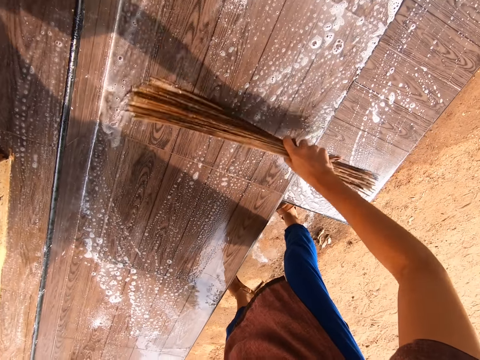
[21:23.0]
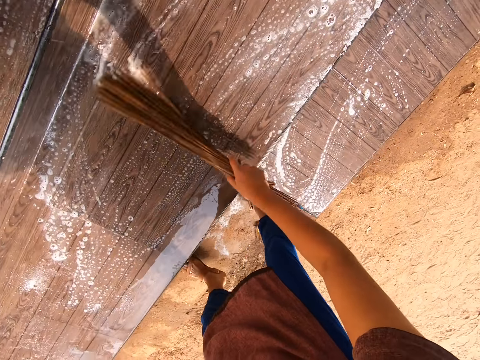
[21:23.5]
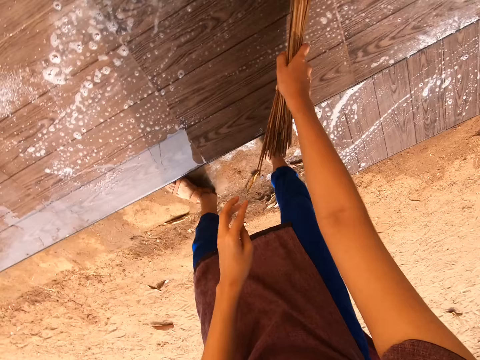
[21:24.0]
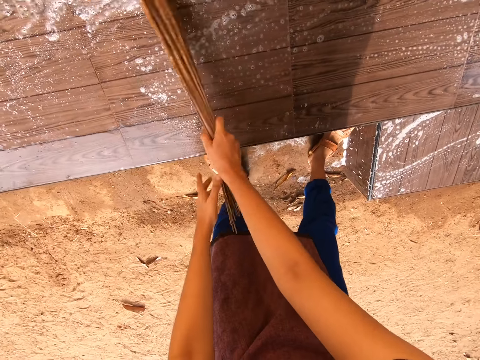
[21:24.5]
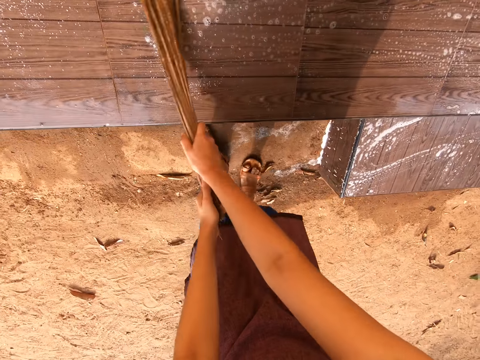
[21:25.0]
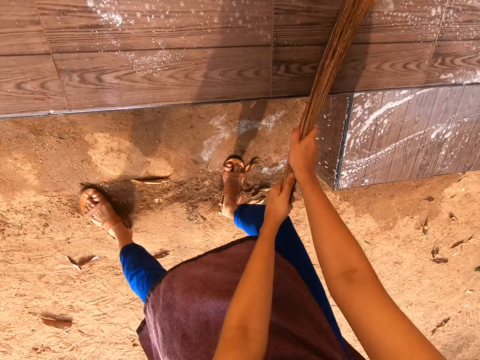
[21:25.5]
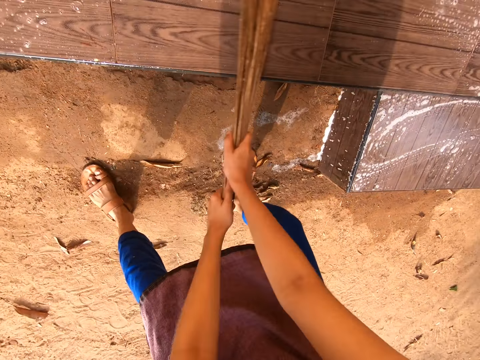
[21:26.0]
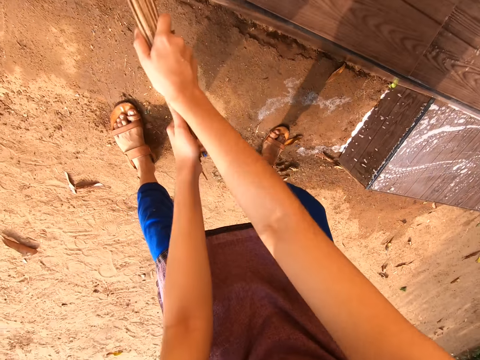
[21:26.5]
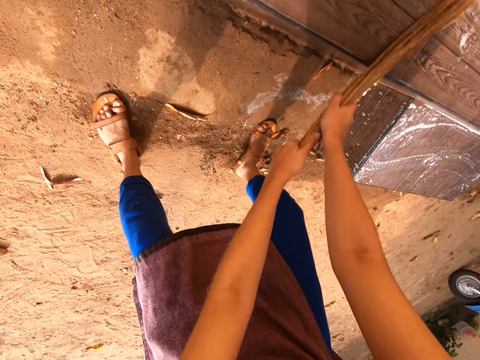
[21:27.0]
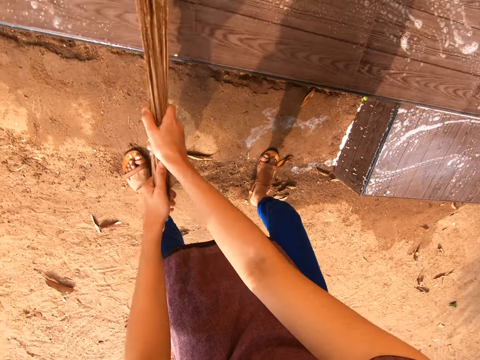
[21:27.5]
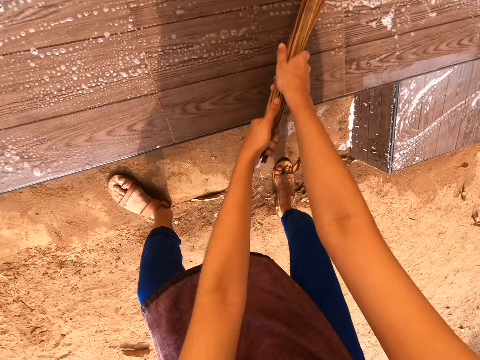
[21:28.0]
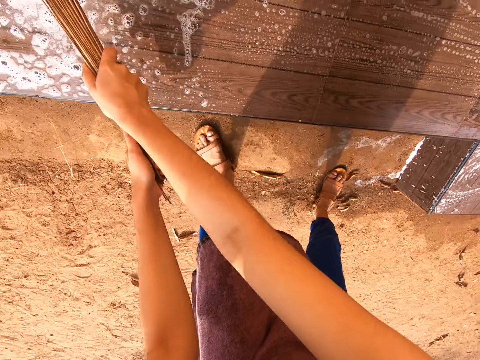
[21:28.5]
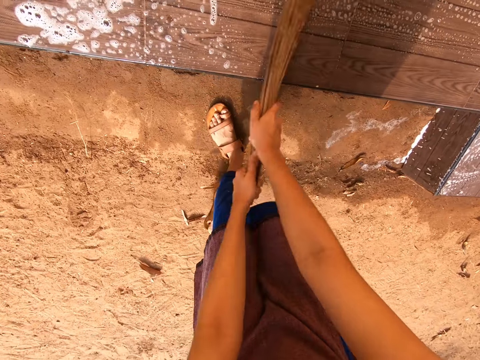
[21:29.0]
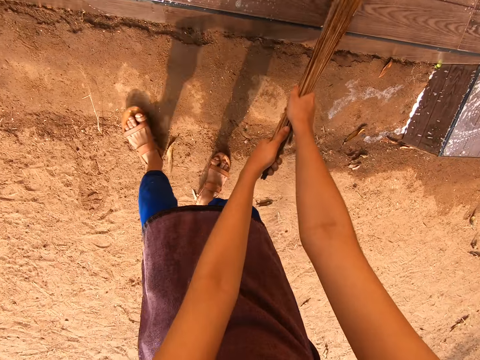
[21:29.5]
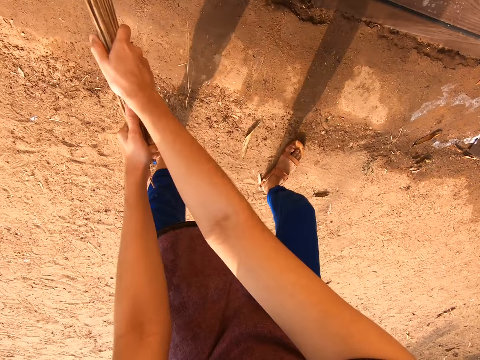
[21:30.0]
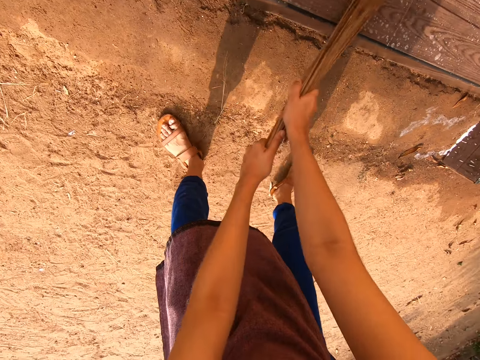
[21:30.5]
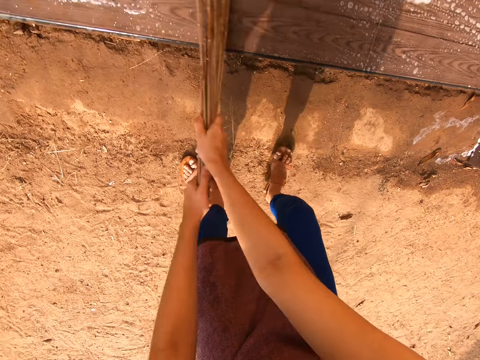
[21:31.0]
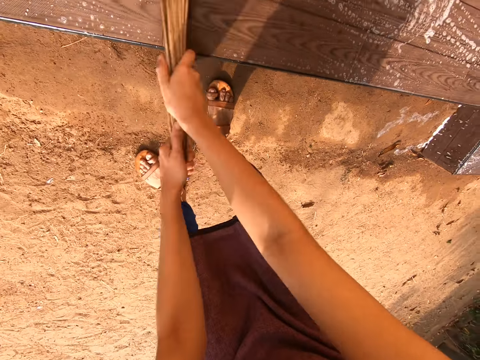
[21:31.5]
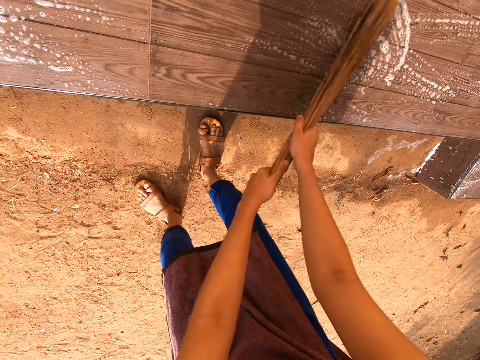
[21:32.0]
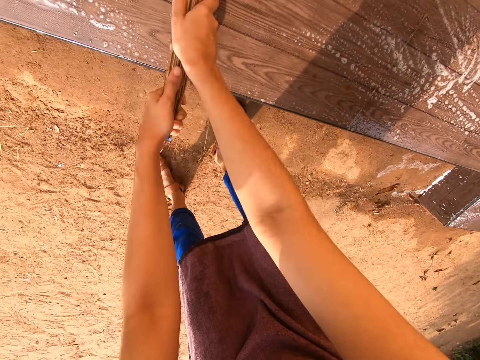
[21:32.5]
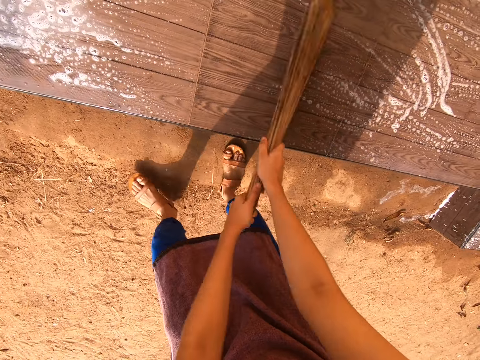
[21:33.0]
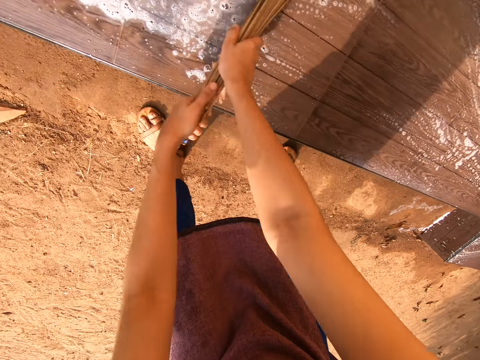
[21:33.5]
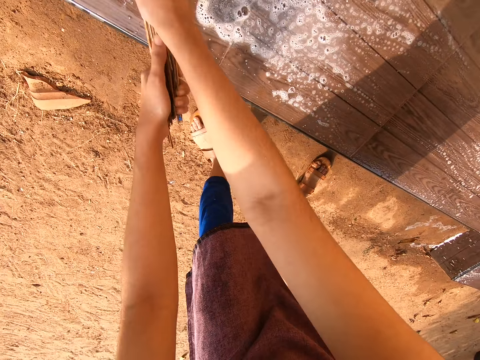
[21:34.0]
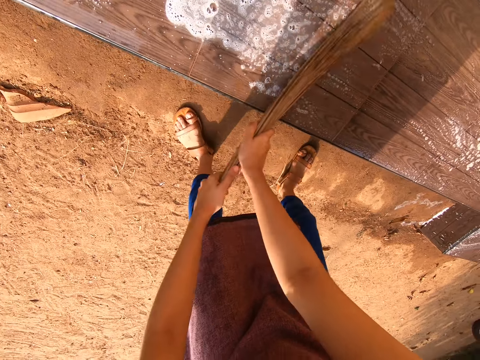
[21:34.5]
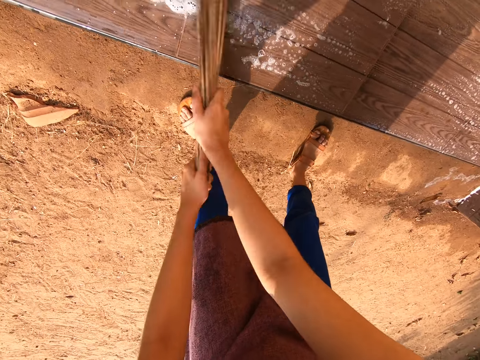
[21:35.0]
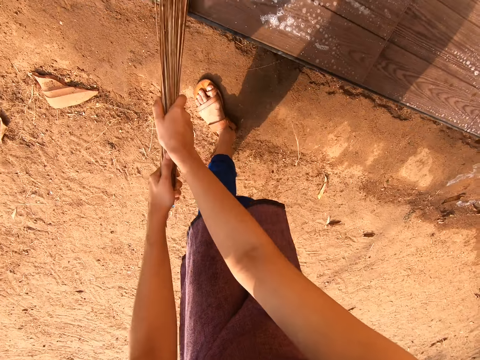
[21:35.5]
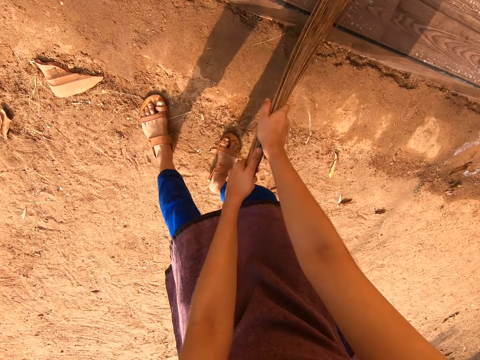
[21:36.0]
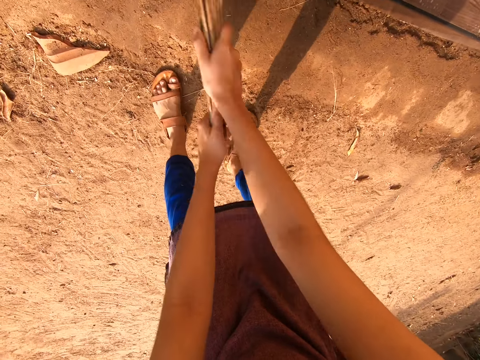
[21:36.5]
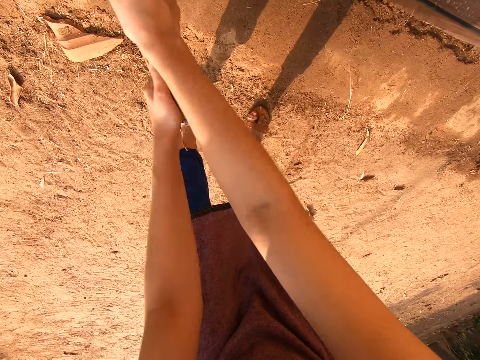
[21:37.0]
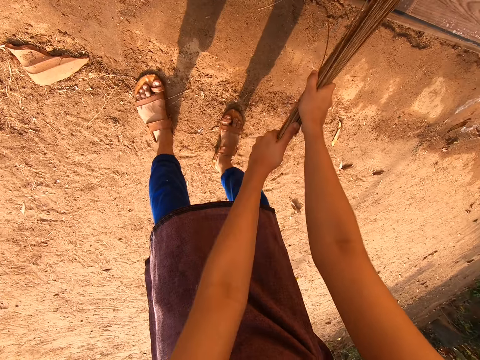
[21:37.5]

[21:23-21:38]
The camera wearer washes the tiled floor with the broom in both hands.

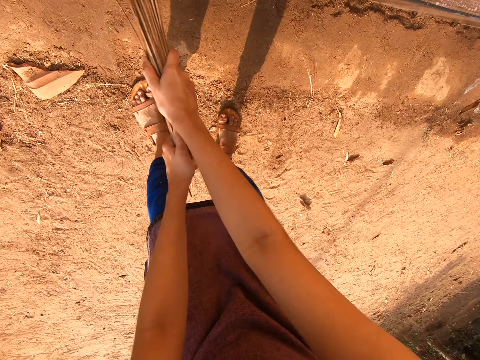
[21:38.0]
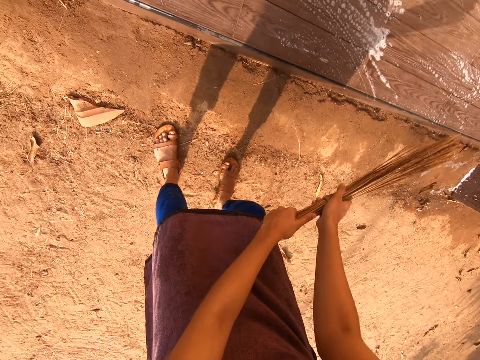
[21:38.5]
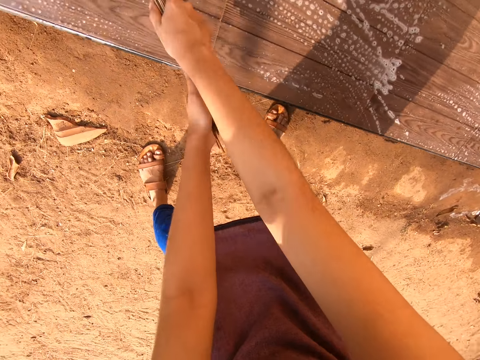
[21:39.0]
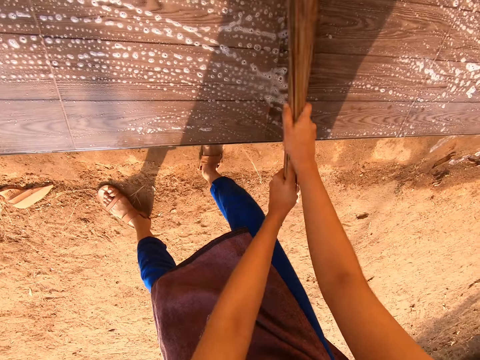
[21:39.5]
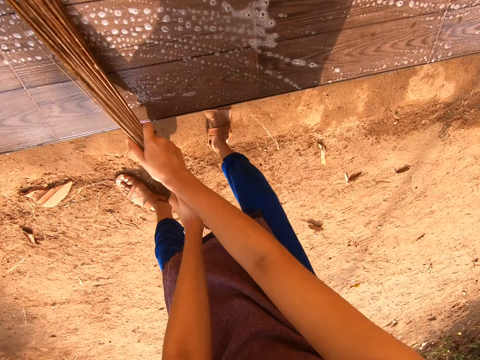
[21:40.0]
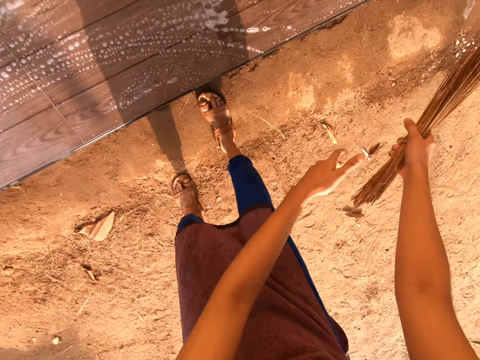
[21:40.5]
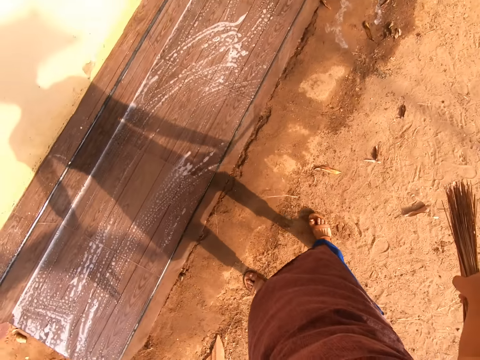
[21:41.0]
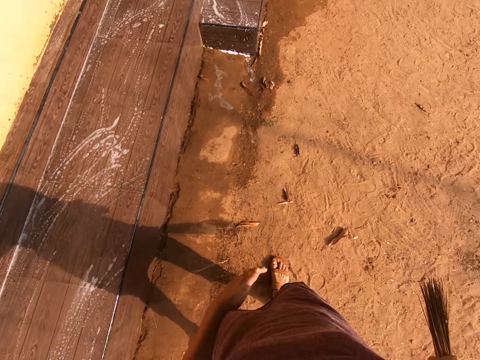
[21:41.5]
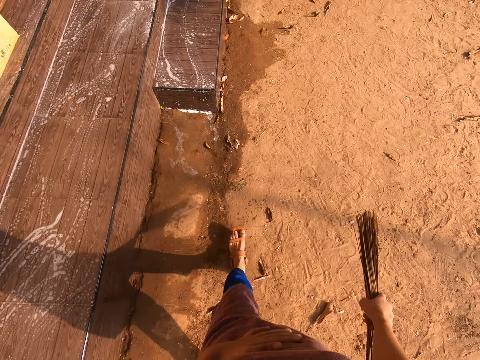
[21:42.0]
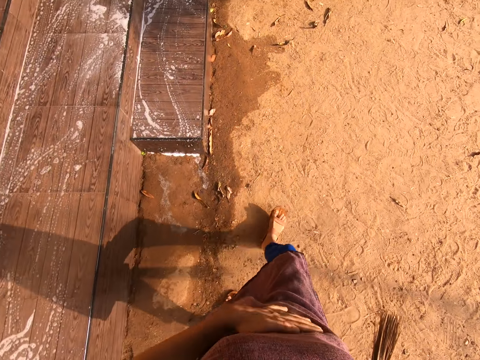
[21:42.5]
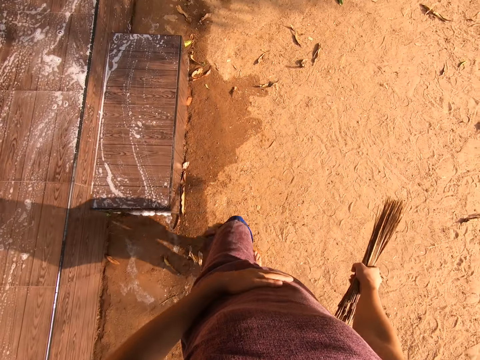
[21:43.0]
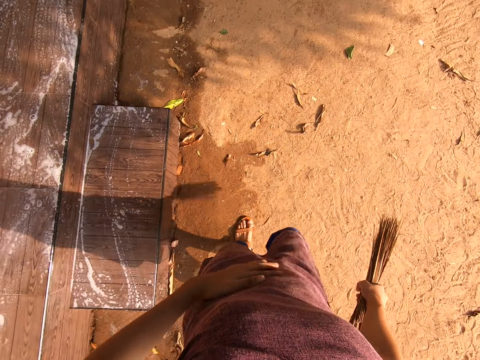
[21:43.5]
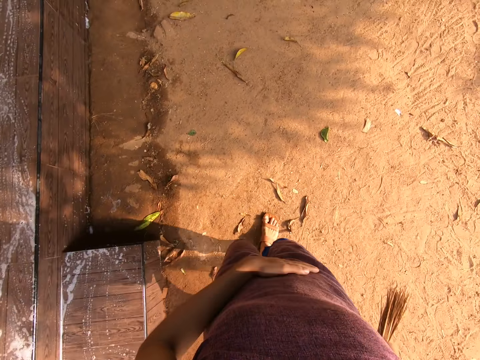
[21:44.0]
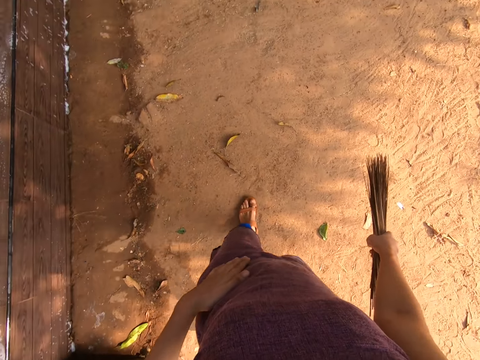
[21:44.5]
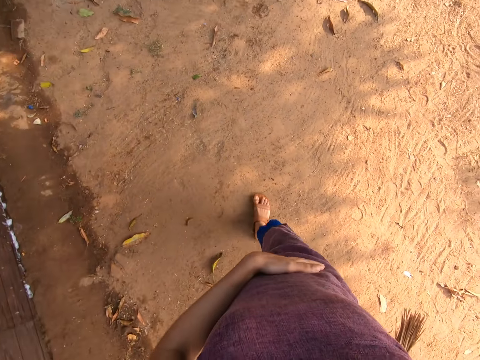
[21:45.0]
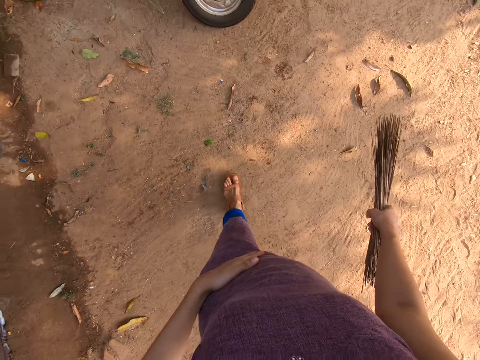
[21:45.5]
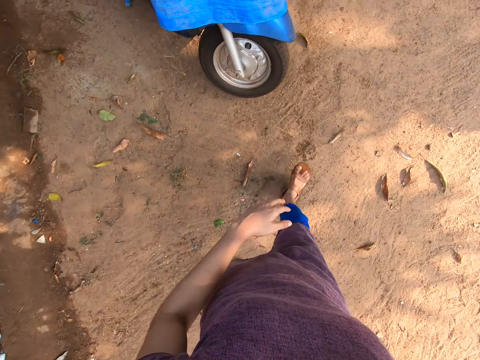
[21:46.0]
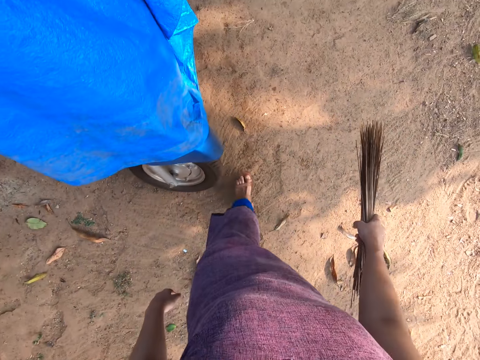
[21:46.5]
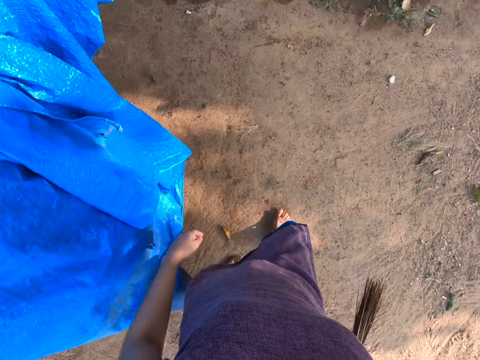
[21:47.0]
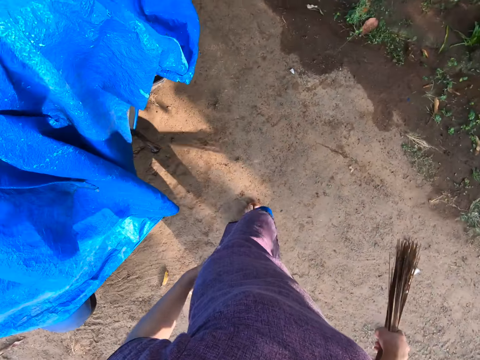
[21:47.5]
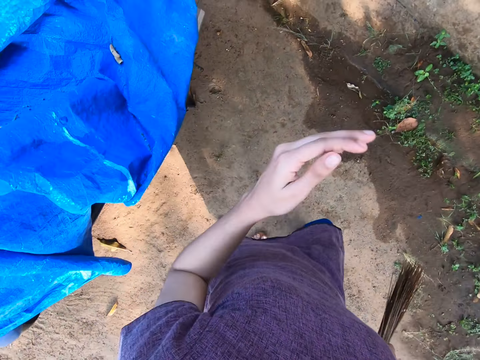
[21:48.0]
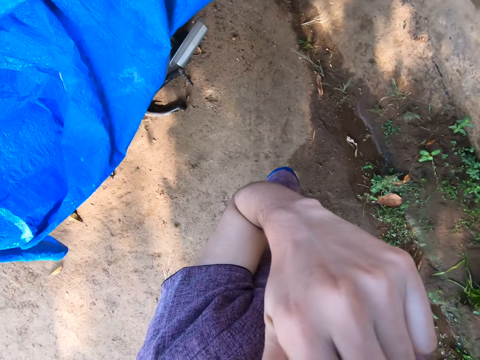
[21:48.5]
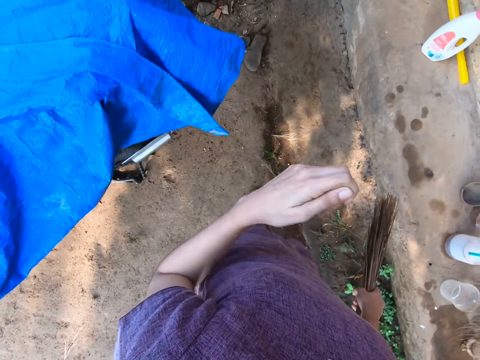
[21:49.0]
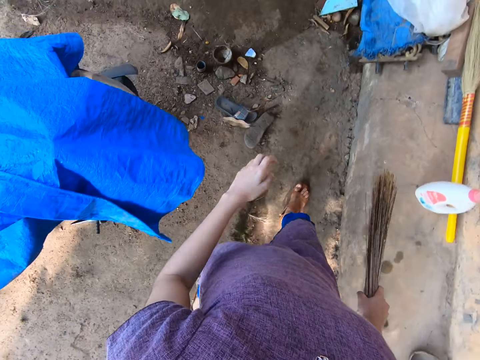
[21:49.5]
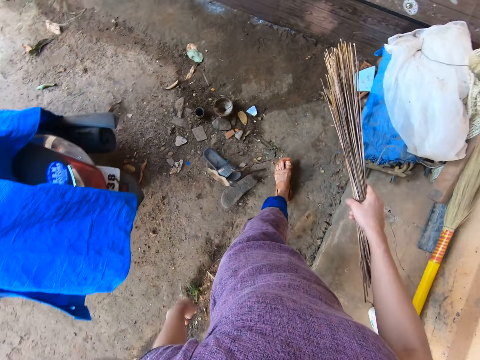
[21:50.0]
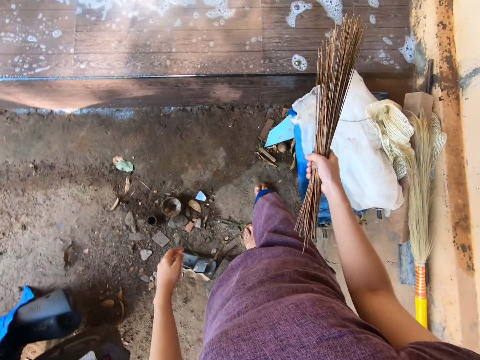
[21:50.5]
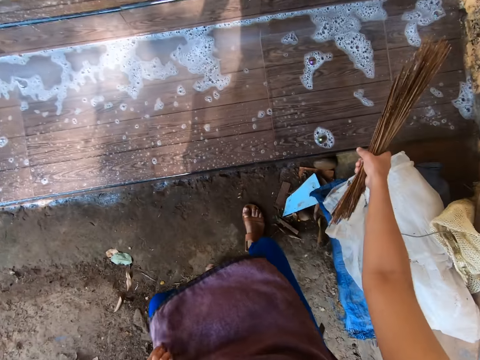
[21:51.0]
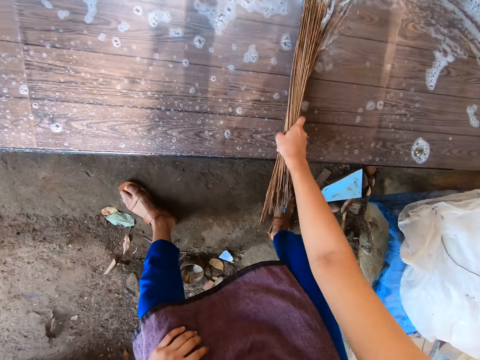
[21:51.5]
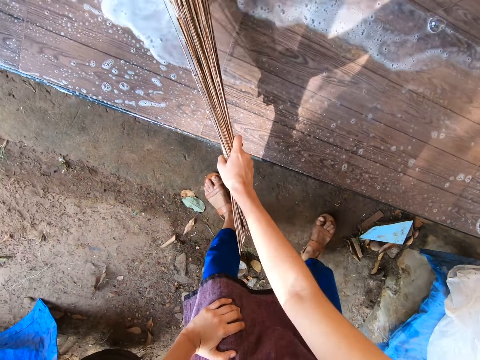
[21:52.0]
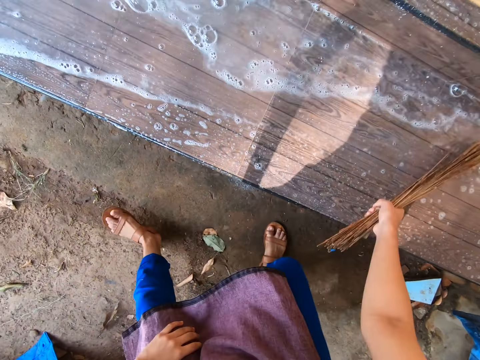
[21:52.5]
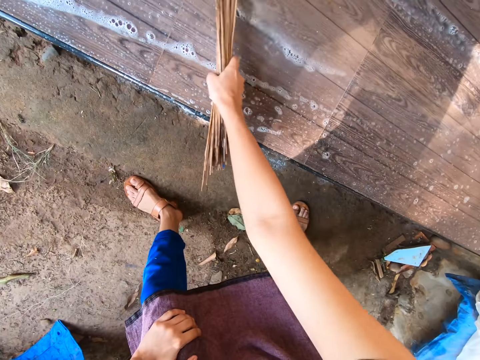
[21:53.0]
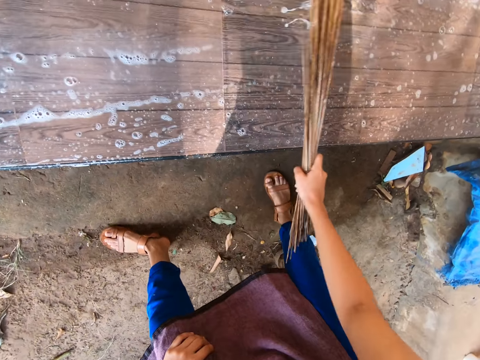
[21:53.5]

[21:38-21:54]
The camera wearer walks. He raises his left hand towards the face. He washes the tiled floor with the broom in his right hand.
